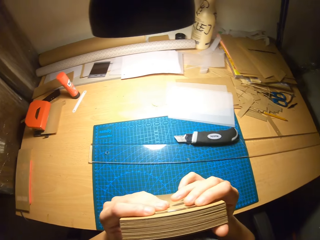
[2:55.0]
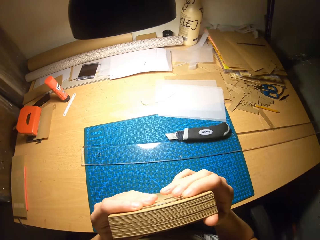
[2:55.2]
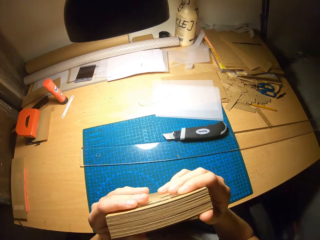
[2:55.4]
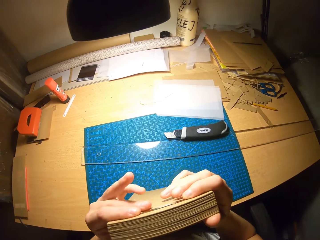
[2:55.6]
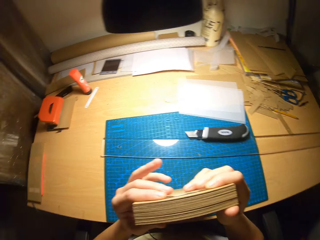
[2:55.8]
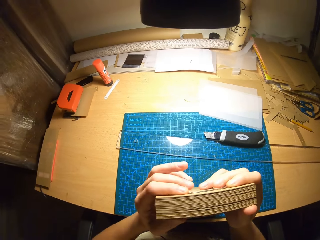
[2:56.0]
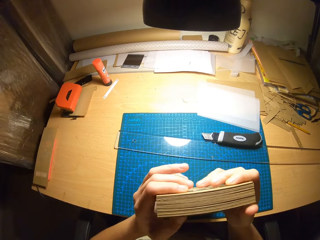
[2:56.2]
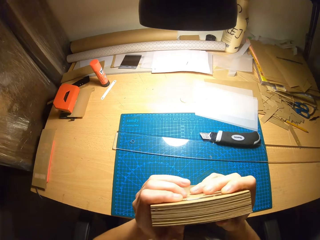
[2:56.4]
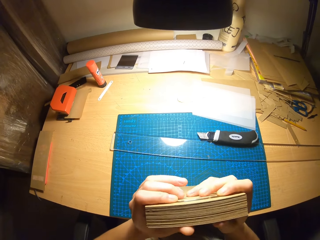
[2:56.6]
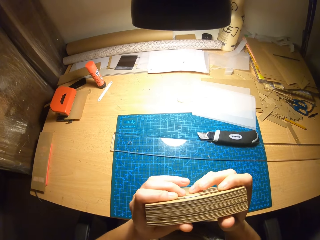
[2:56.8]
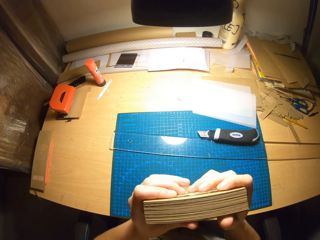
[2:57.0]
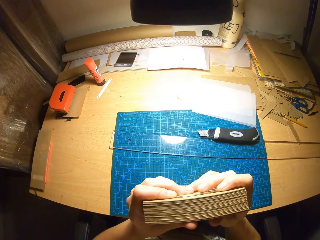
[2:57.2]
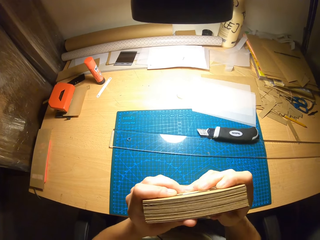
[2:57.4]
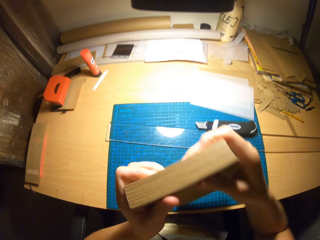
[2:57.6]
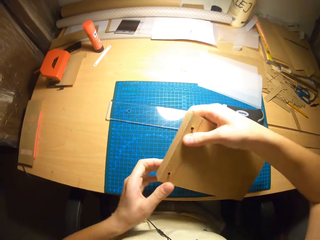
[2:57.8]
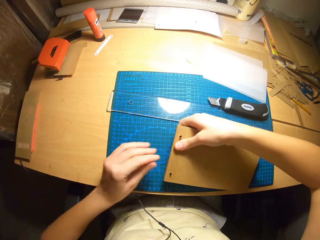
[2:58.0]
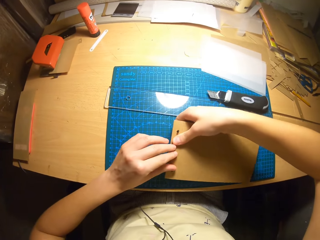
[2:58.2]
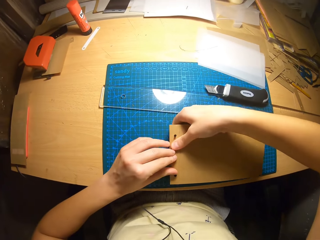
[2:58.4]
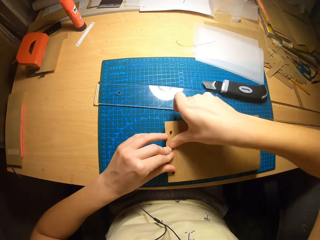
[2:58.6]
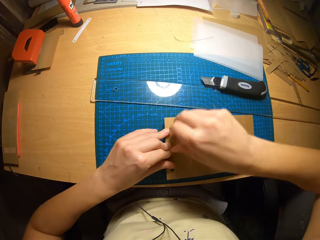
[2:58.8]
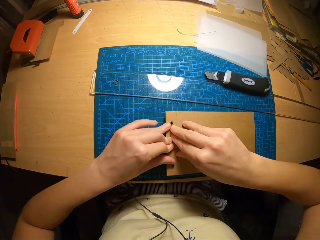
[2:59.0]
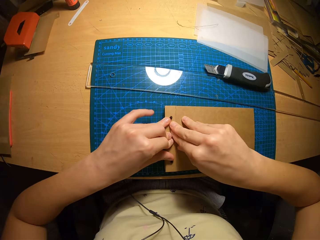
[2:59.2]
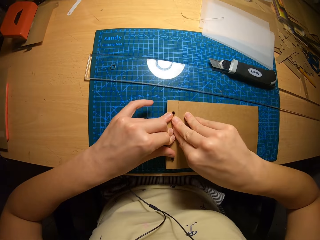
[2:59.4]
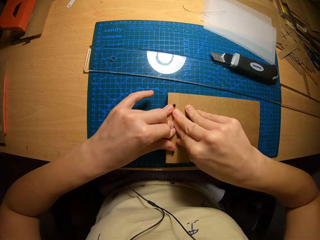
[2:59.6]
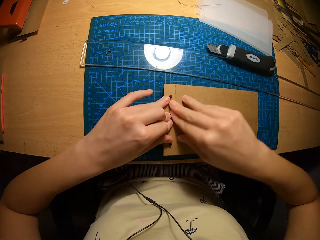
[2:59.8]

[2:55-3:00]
The camera wearer presses the cardboard craft with both hands. She places the cardboard craft on the table with her right hand. She presses the cardboard craft with both hands.

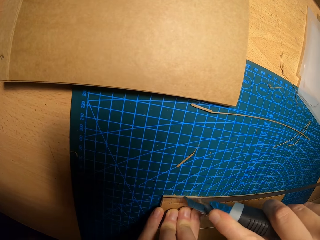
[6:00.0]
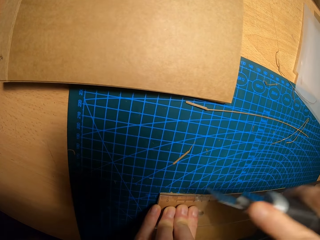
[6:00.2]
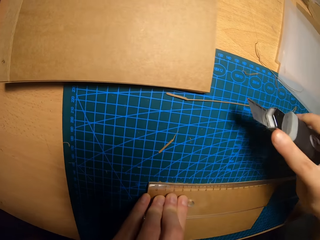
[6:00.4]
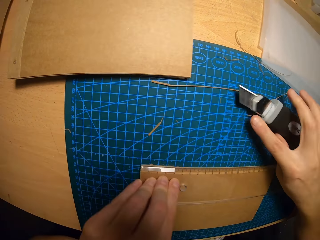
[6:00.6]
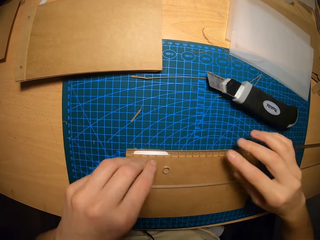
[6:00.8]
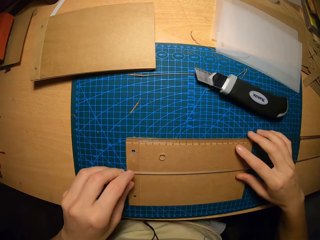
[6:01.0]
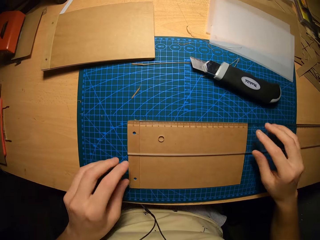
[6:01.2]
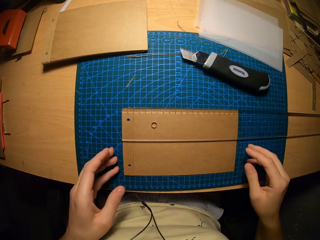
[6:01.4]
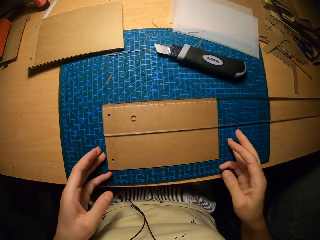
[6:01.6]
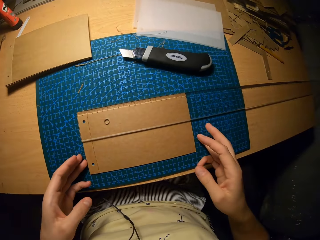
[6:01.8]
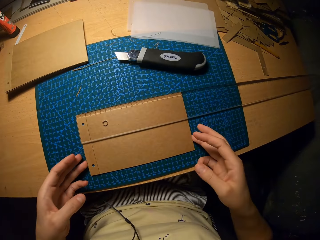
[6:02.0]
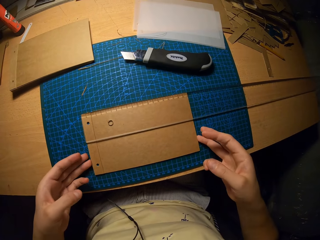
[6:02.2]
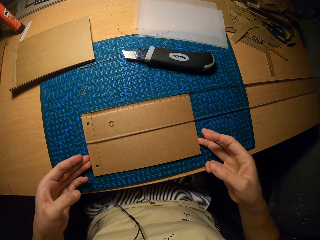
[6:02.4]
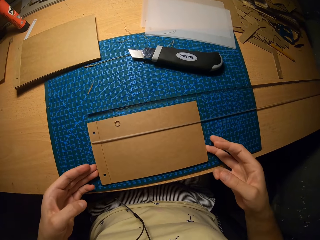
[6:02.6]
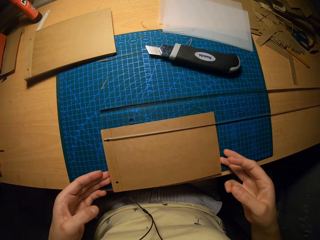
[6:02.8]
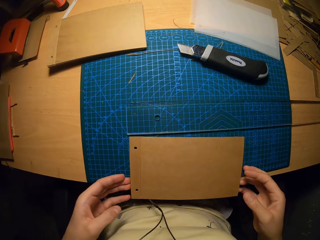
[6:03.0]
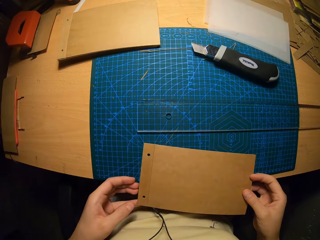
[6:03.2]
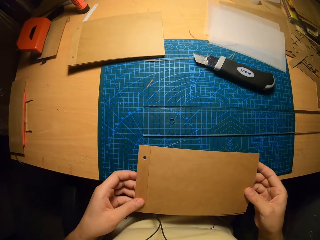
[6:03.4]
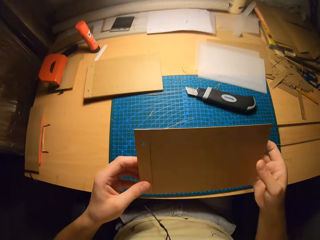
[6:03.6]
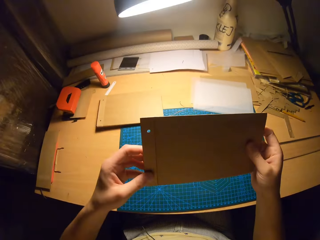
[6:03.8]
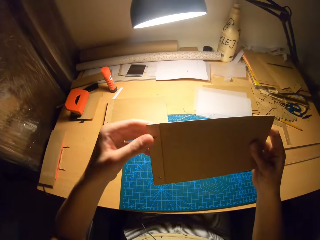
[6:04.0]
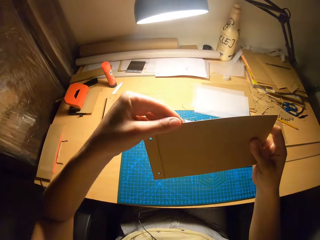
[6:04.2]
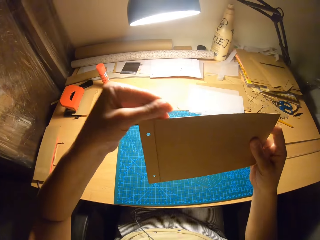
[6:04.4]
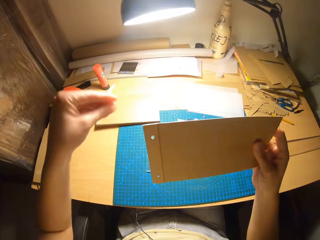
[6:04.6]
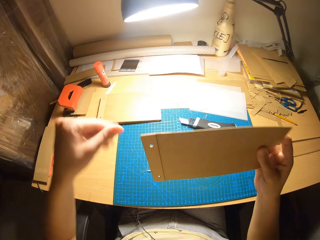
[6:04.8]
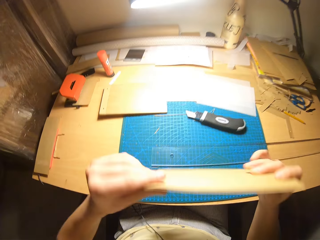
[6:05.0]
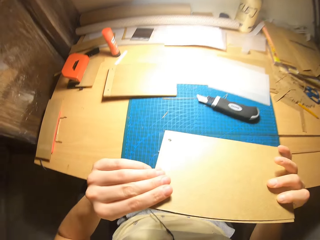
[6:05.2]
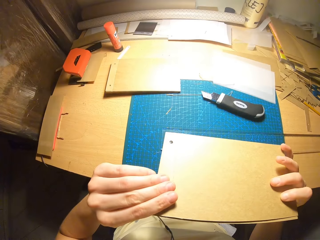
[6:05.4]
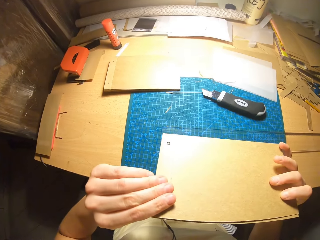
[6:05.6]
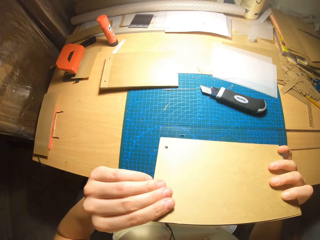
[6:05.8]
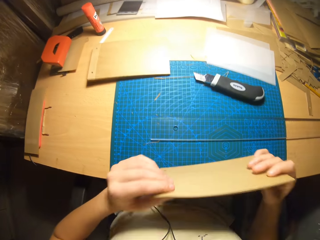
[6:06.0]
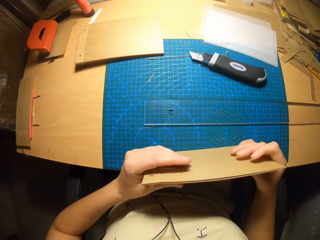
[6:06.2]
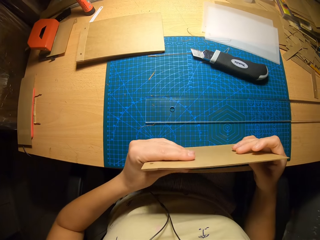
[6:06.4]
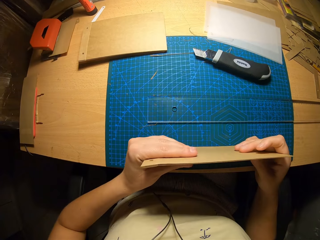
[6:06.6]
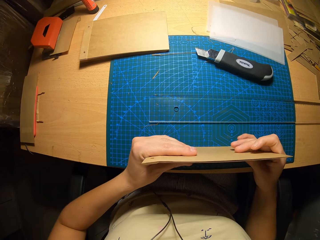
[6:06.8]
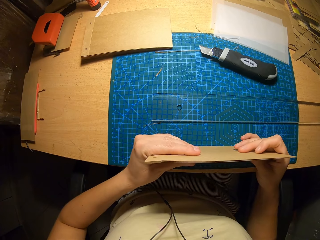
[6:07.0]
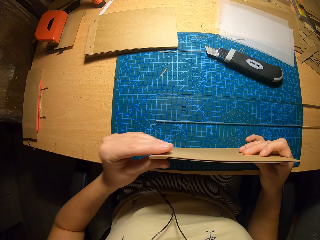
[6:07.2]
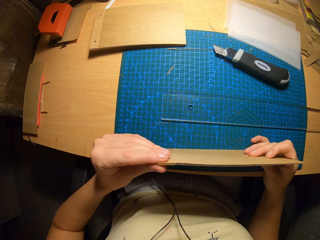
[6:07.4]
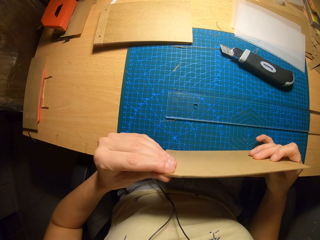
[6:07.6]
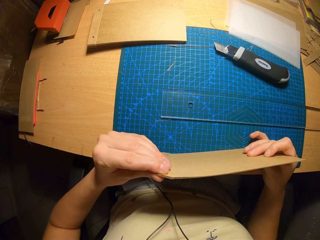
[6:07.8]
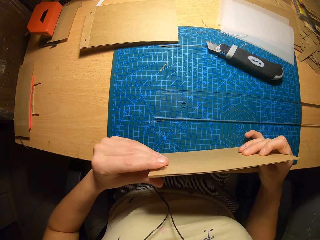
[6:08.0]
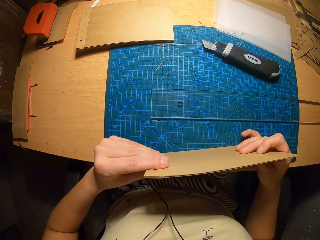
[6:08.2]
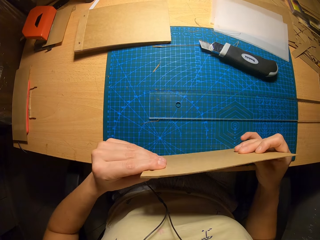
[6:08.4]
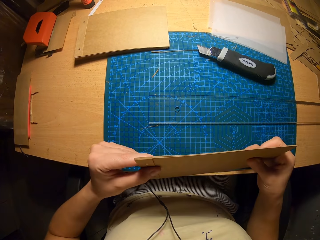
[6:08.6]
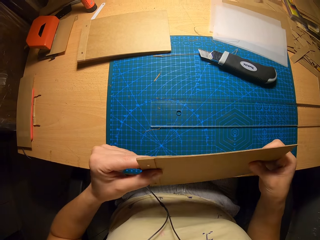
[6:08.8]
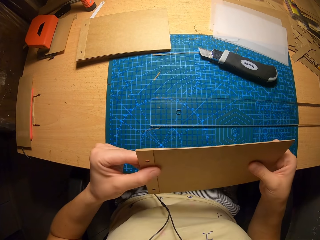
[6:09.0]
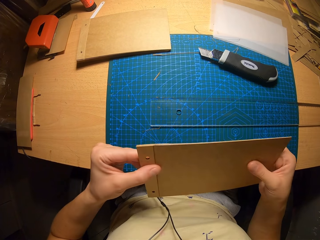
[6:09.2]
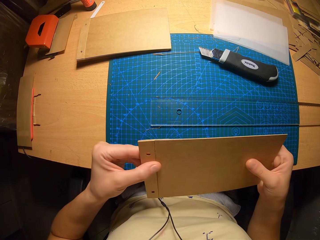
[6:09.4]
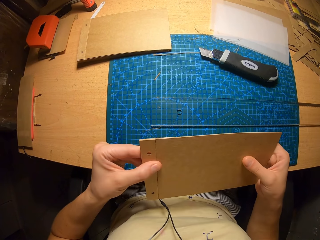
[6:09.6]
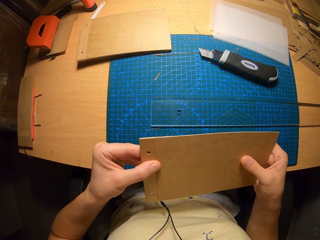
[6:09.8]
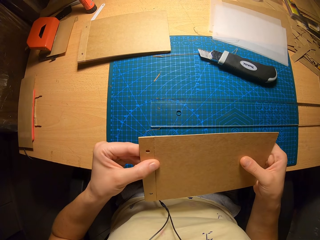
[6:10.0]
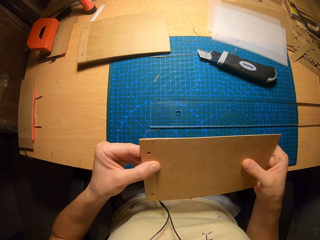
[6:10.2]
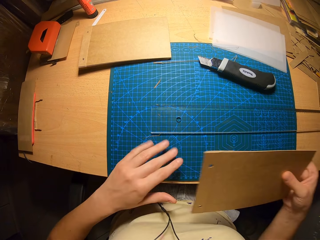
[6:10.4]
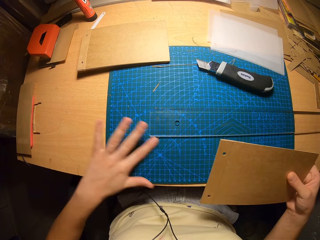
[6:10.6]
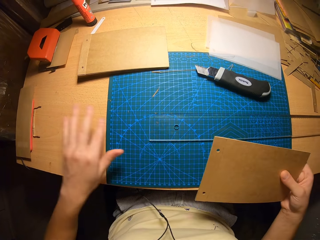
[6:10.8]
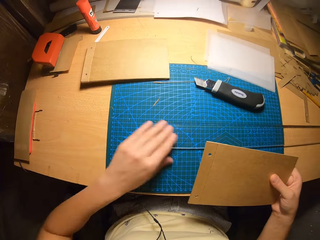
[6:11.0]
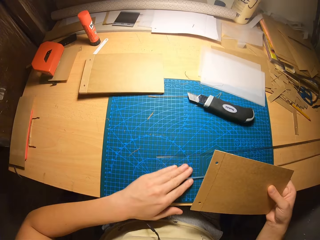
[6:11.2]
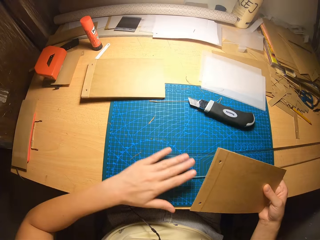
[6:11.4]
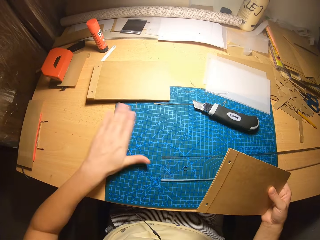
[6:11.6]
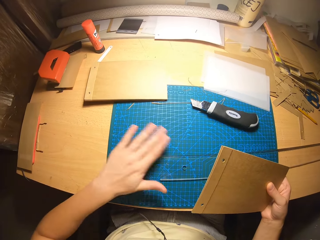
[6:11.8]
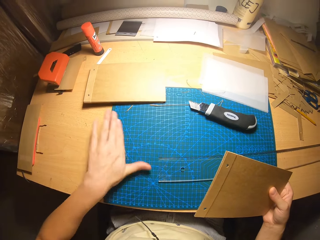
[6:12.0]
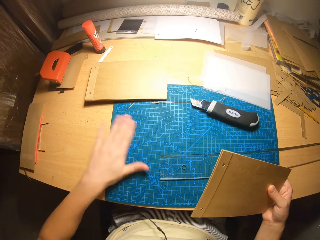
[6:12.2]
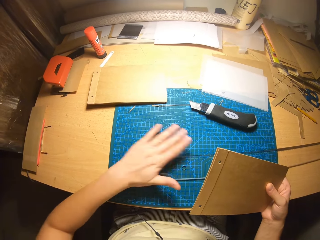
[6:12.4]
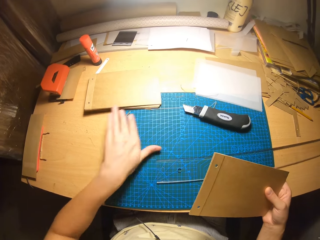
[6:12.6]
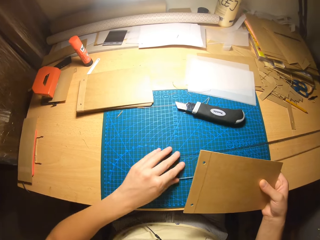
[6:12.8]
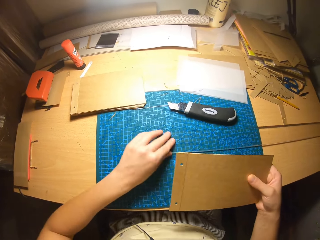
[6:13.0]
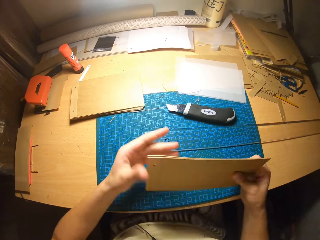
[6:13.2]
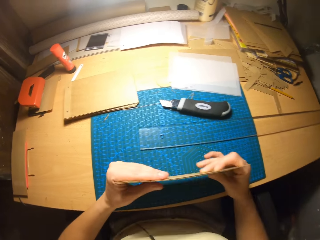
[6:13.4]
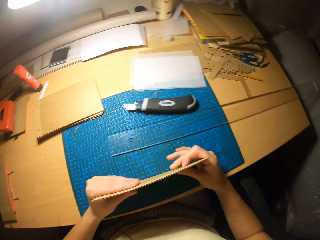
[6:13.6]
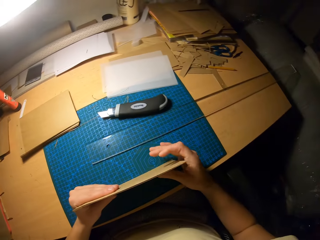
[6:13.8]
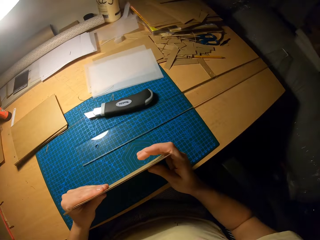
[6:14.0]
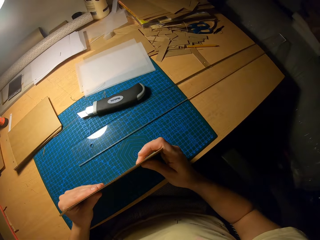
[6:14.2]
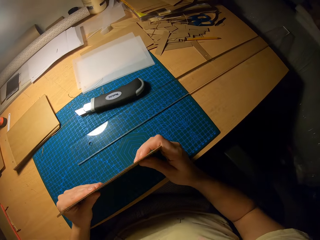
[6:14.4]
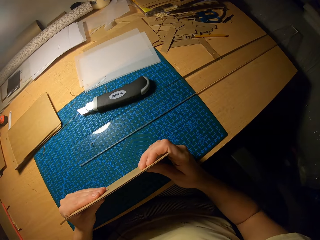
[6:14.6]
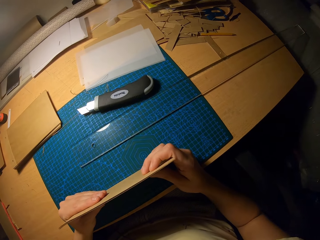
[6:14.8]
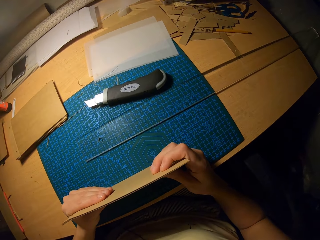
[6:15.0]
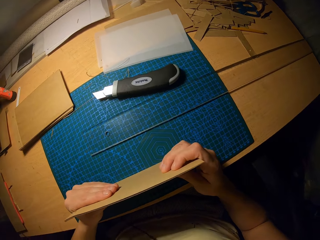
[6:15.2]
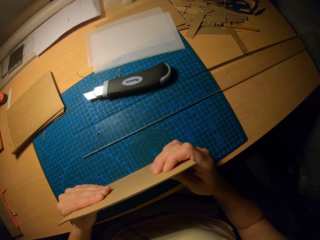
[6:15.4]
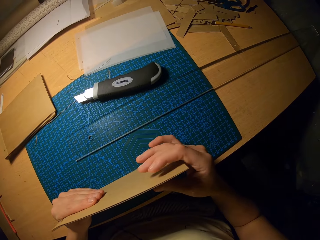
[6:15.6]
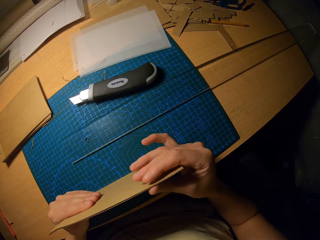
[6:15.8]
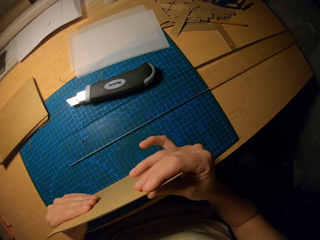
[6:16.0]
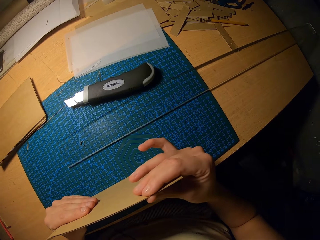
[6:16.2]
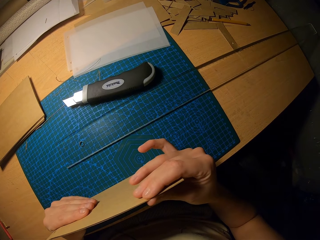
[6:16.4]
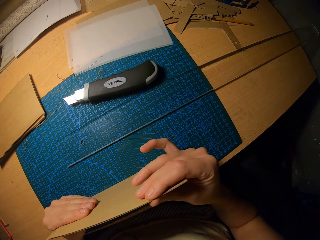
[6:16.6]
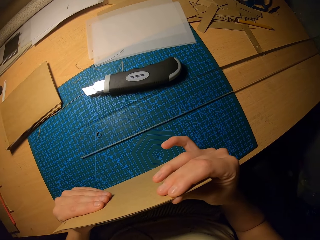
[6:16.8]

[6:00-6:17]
The camera wearer places the pen knife on the table. They pick up the paper from the table. They carry the paper underneath the ruler. They remove the excess paper and hold the paper with both hands. They place the paper on the table. They remove the excess paper from the table and move the ruler on the table. They clean the table. They remove the excess paper from the table and move the ruler on the table. They hold the paper with both hands.
